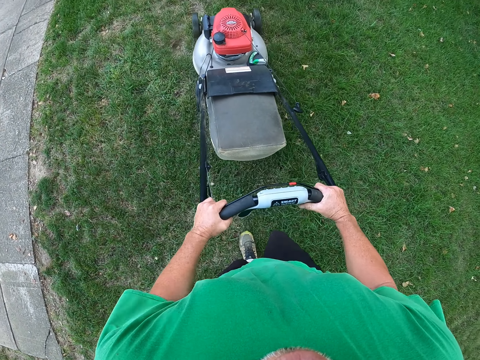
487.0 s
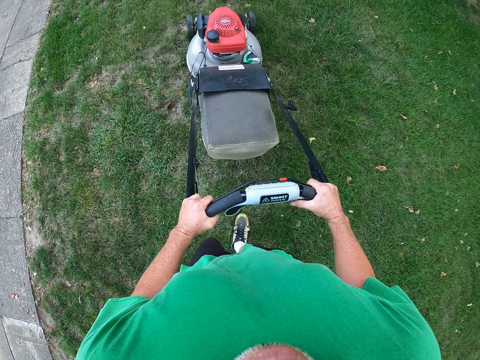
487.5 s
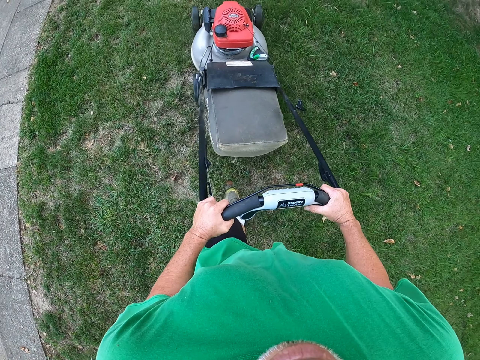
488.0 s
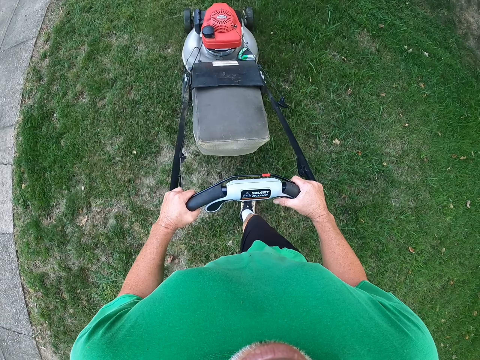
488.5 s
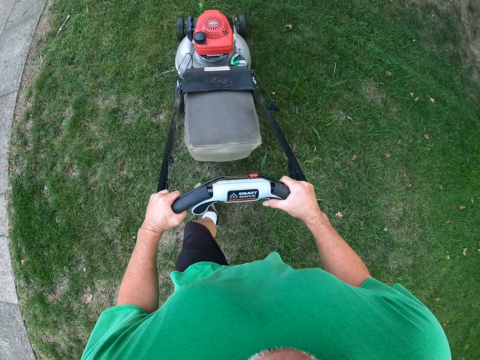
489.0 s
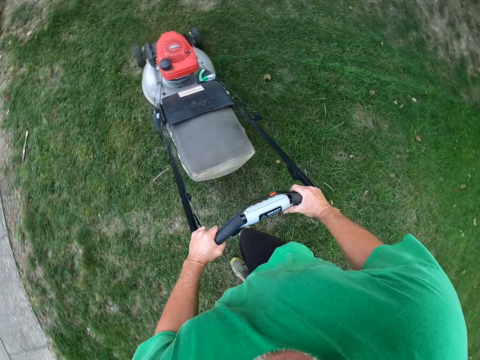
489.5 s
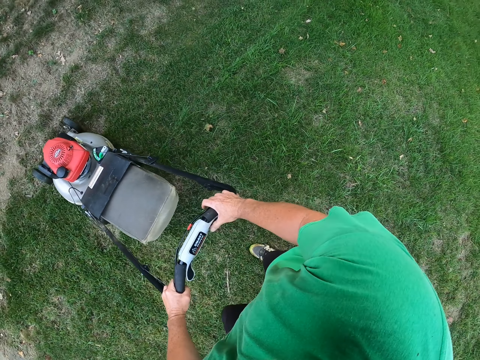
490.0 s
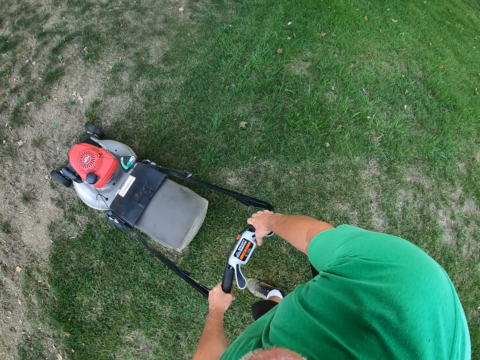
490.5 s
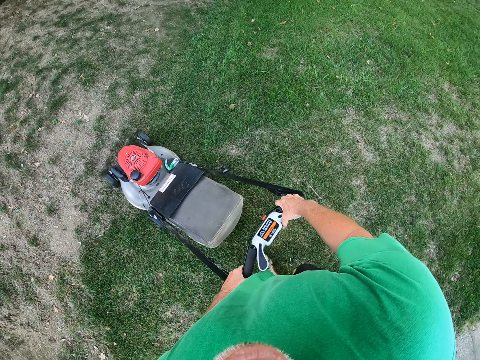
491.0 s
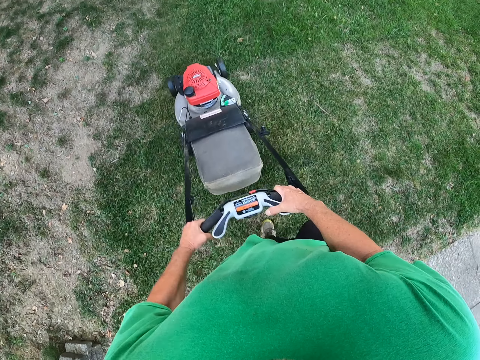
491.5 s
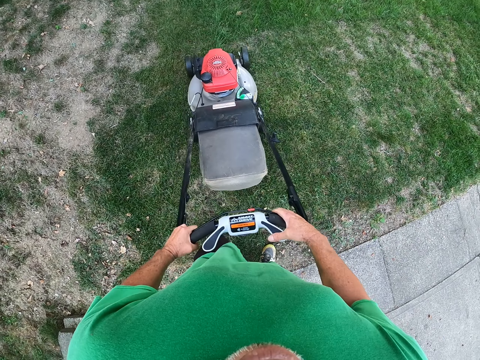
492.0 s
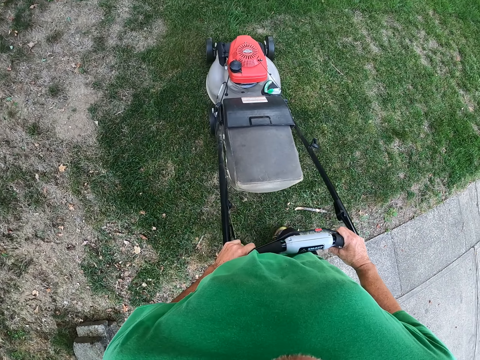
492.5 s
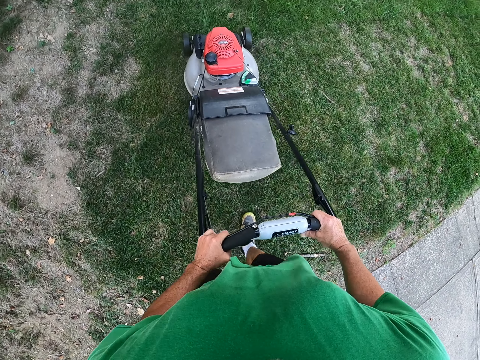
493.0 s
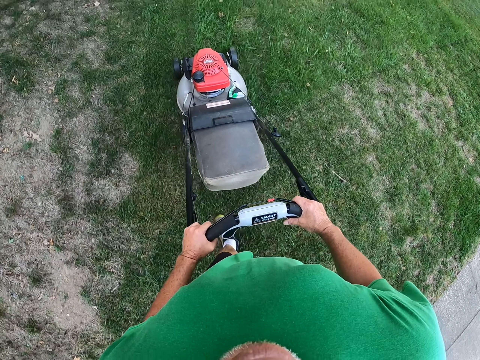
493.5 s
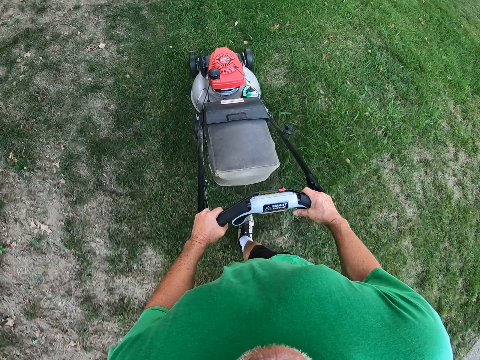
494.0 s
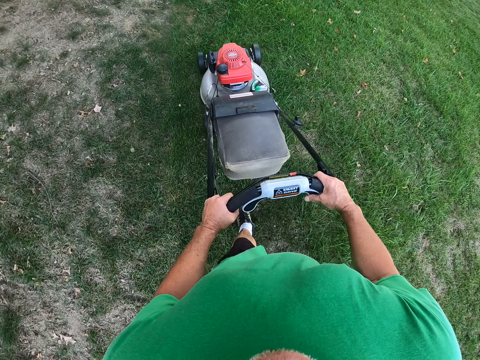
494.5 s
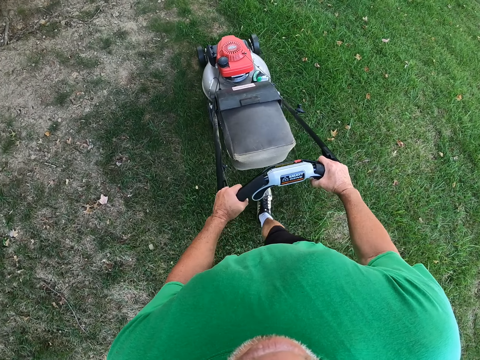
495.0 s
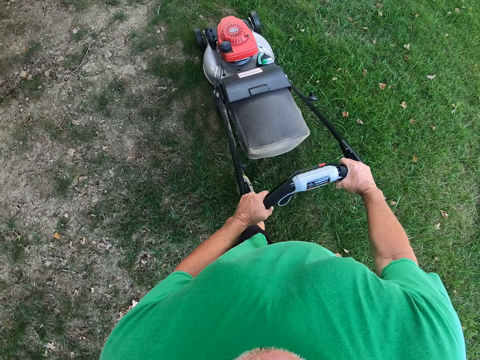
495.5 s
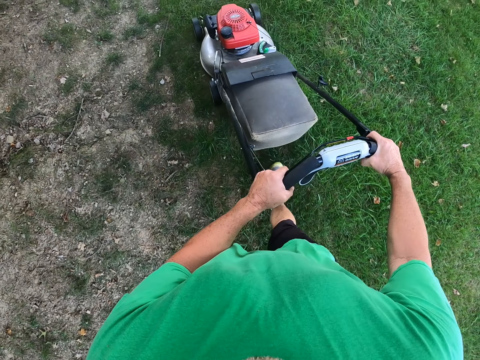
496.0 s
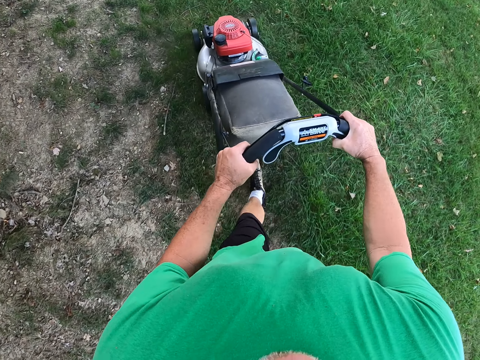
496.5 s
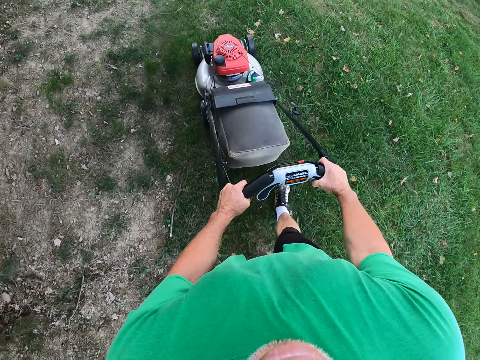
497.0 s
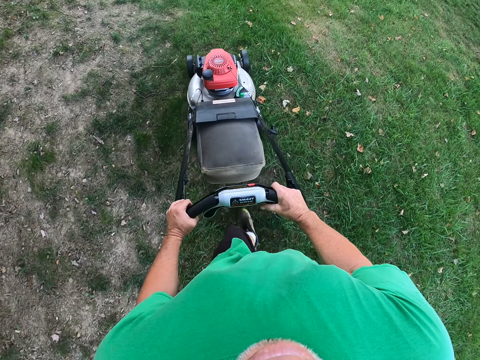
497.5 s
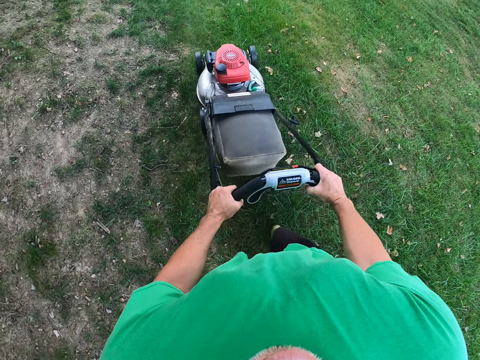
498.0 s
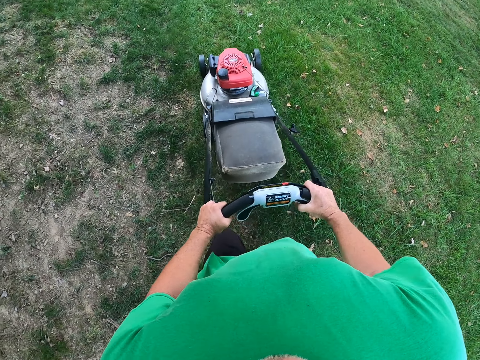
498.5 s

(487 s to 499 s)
The camera wearer pulls the lawn mower. They move the mower back and forth. They push the mower ahead.

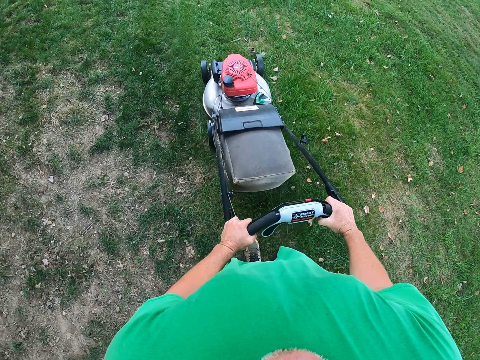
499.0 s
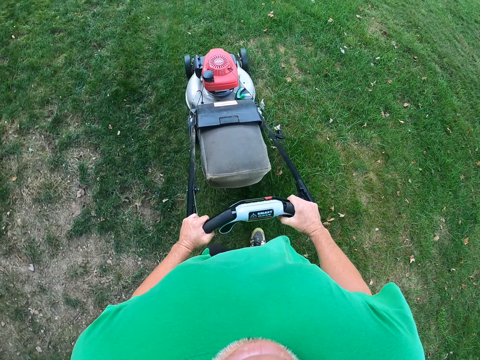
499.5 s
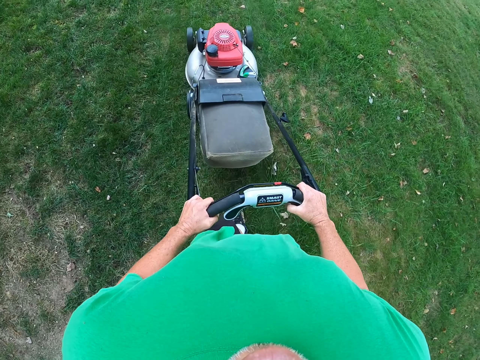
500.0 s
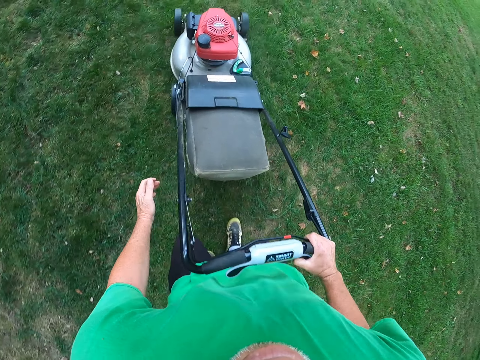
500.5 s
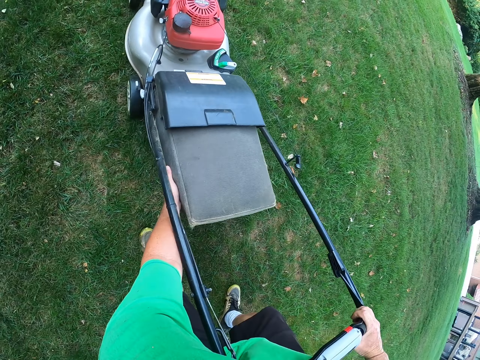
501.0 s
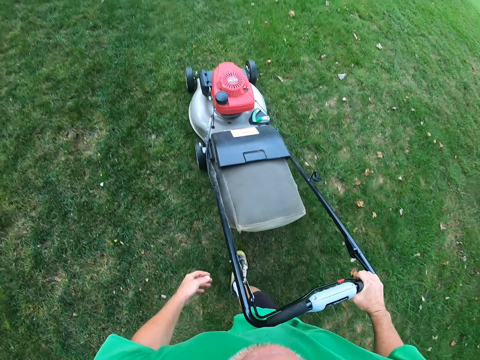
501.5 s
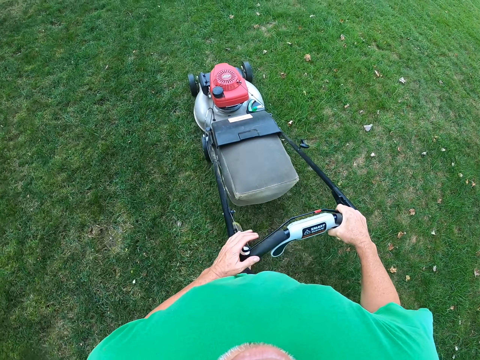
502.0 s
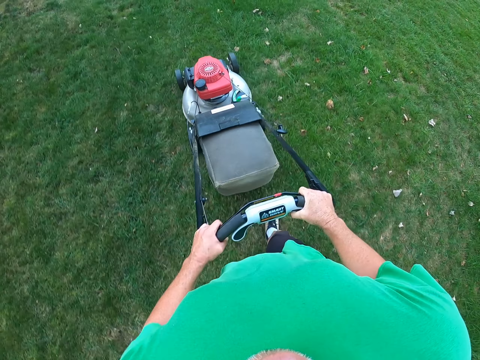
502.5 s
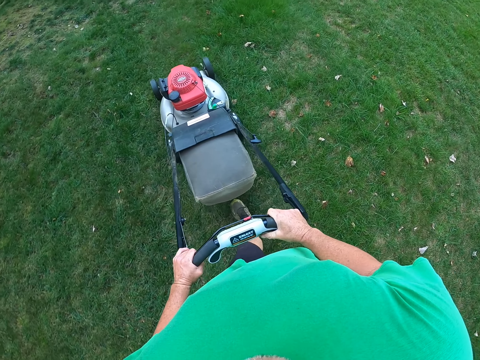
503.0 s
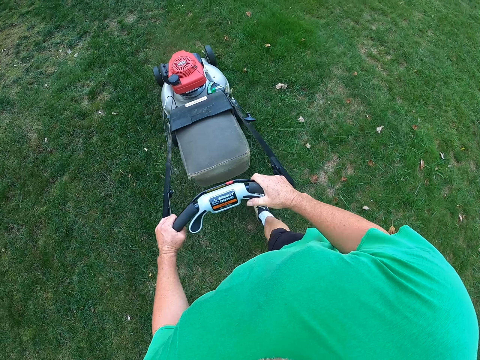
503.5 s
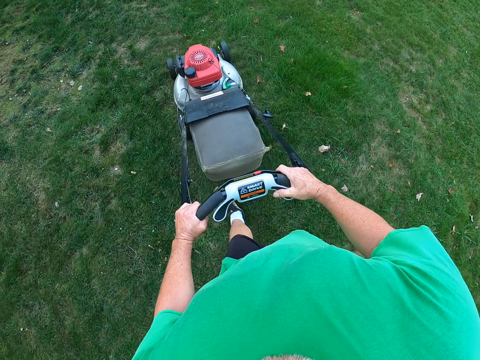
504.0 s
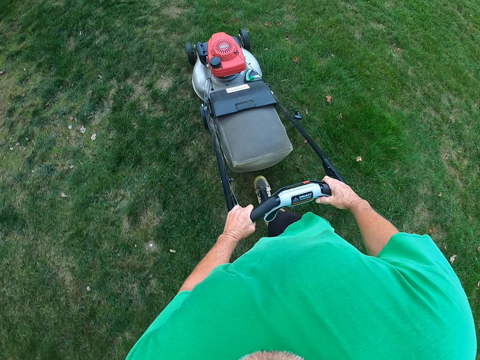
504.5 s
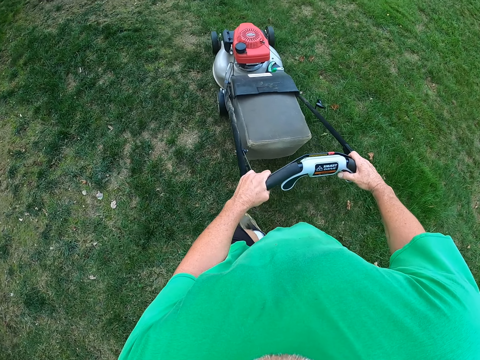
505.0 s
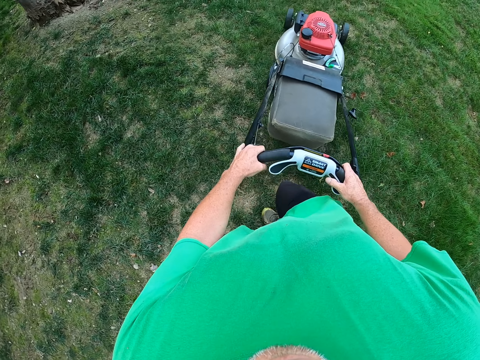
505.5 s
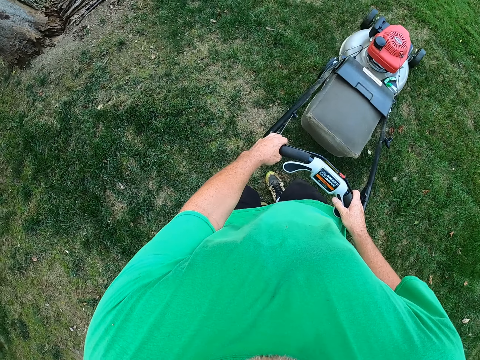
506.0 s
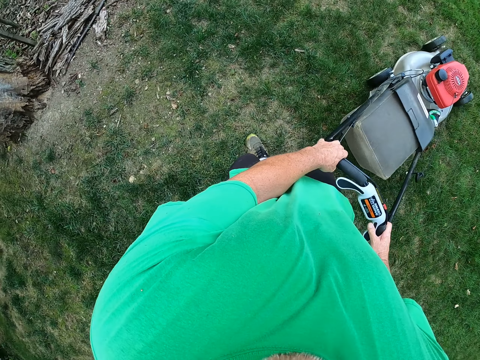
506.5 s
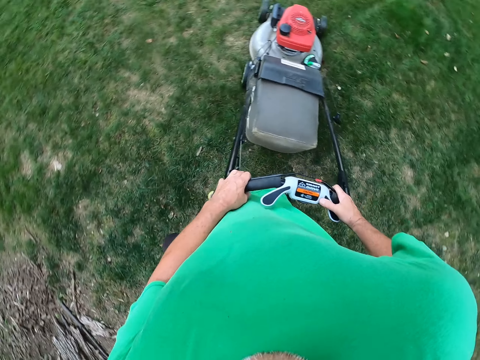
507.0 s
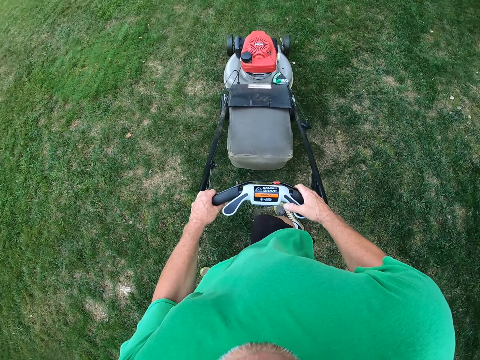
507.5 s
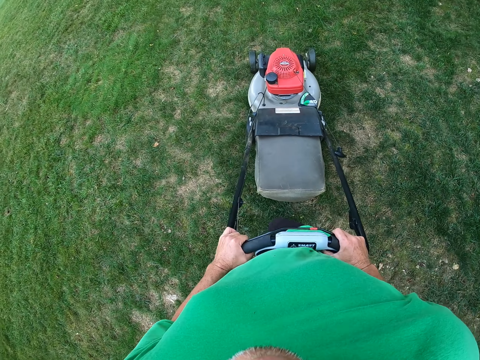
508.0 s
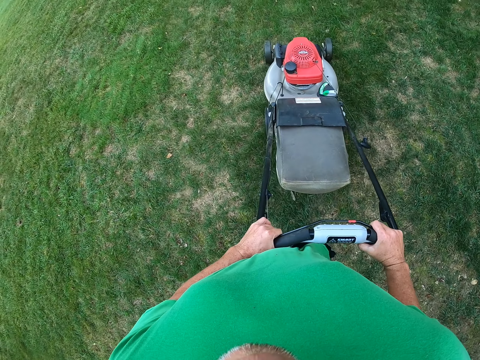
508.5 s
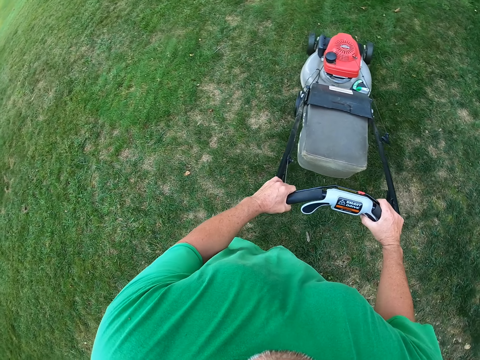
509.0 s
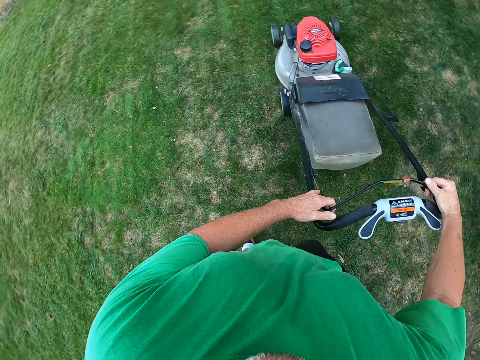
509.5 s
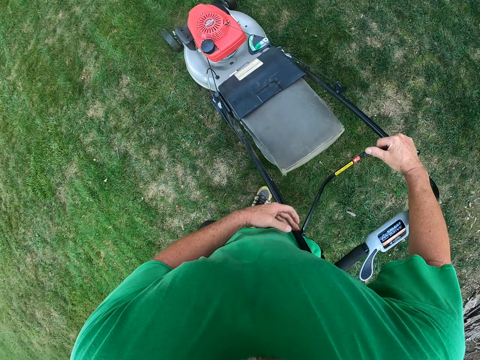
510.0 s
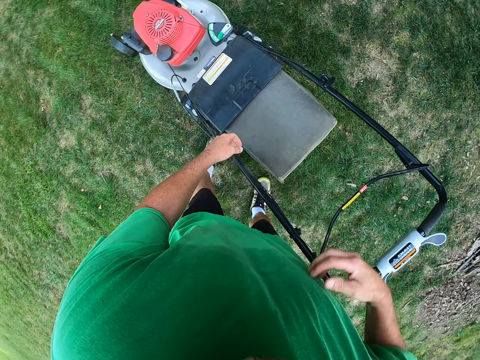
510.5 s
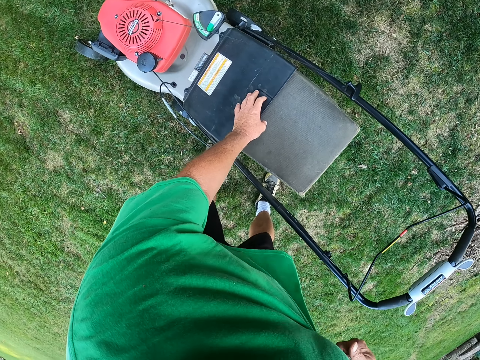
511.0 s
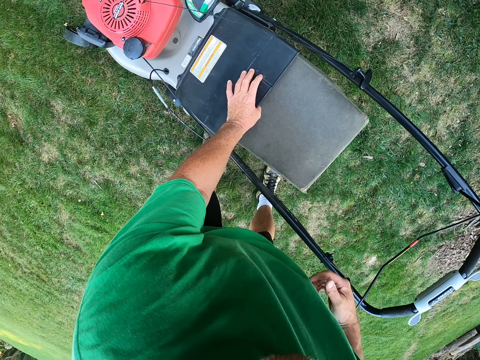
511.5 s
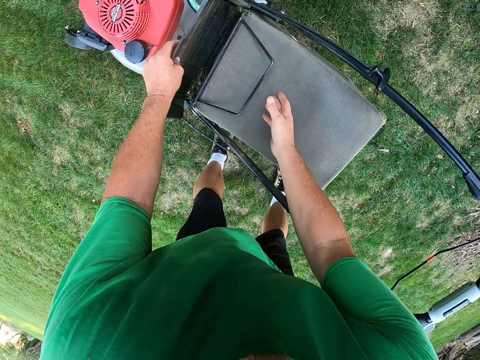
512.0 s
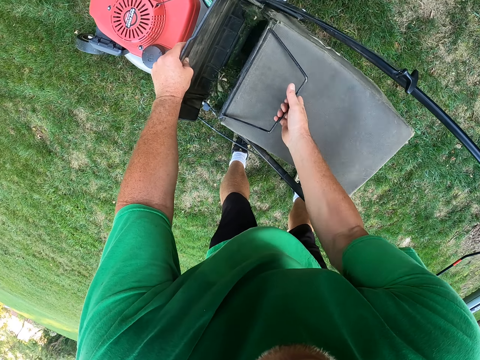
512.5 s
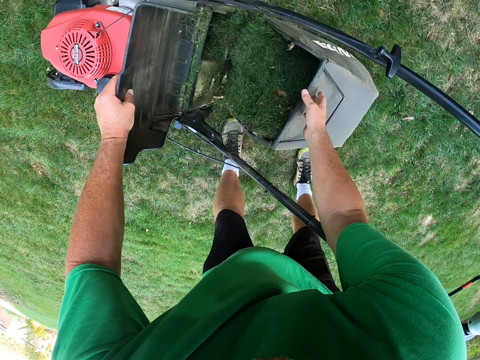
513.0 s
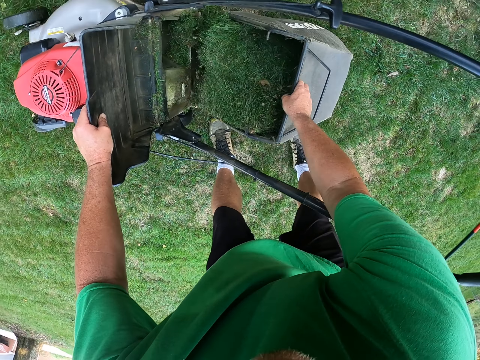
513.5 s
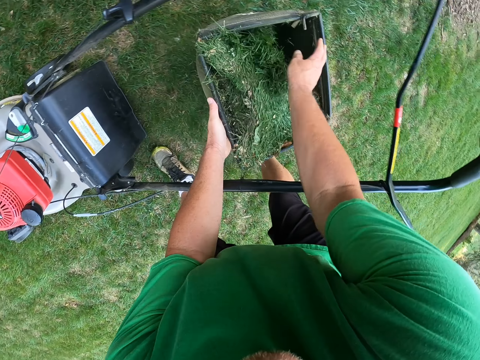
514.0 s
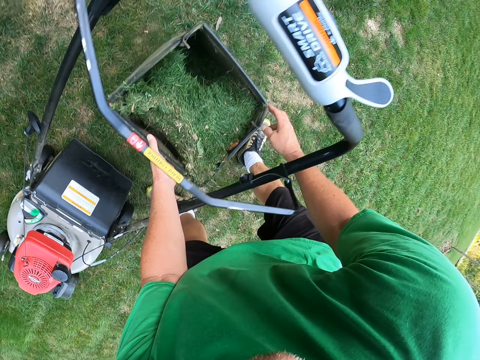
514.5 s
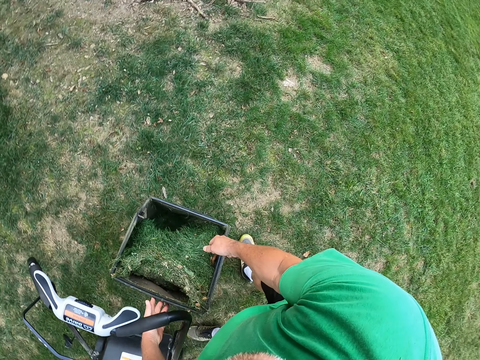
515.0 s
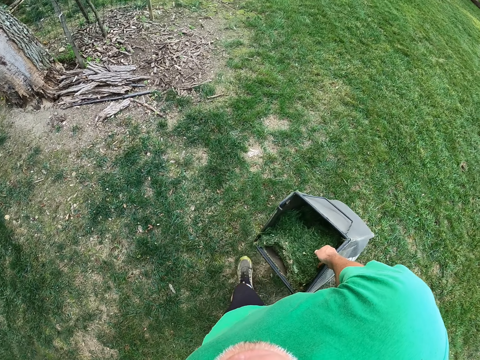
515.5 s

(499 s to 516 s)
The camera wearer holds the side of the mower. They put a hand on the mower. They push the mower ahead. They turn the mower around. They pull the lawn mower. They push the mower ahead. They let go of the mower handle. They open the back of the mower. They lift the bin of grass. They lift the bin.
